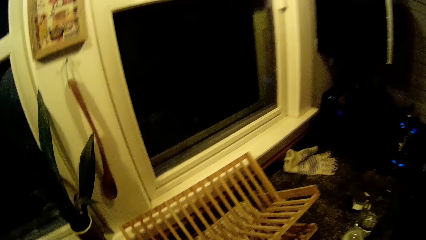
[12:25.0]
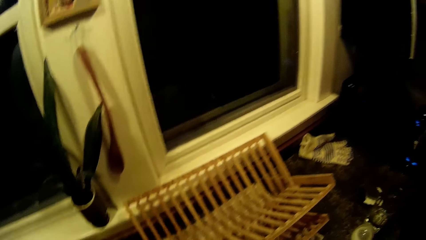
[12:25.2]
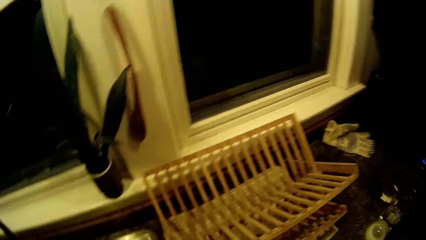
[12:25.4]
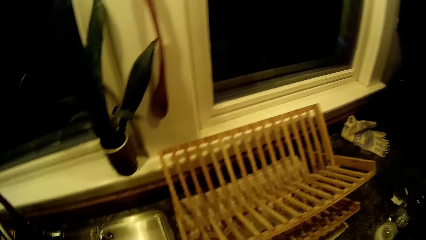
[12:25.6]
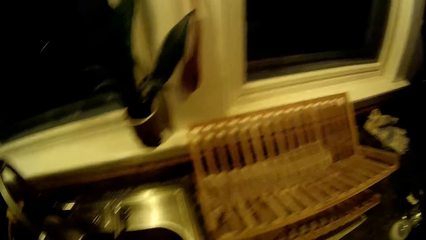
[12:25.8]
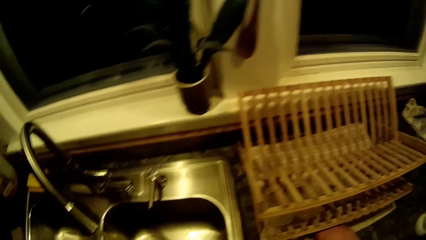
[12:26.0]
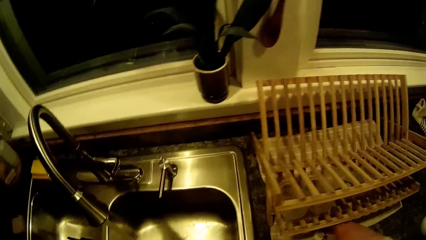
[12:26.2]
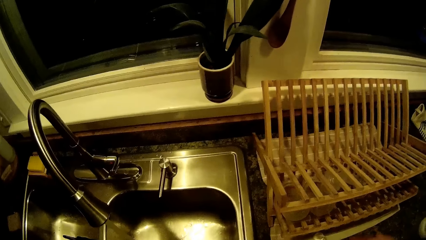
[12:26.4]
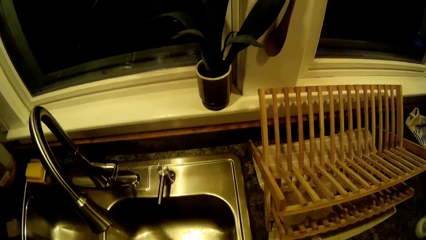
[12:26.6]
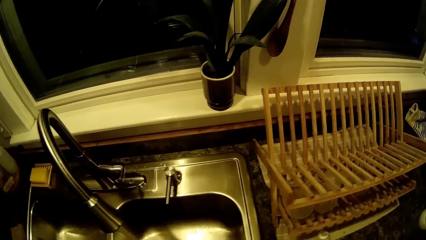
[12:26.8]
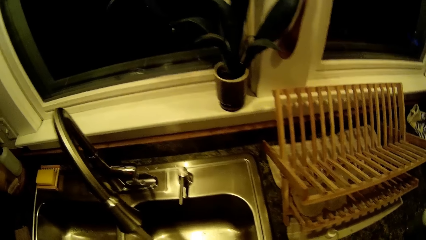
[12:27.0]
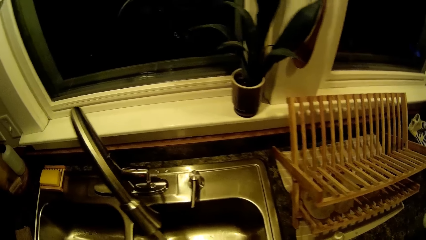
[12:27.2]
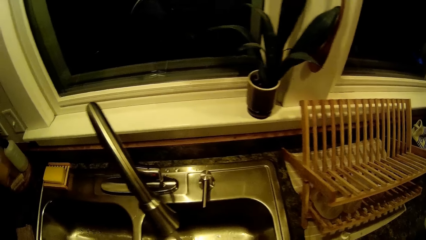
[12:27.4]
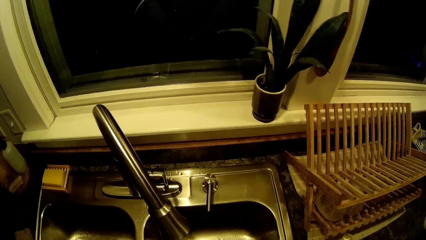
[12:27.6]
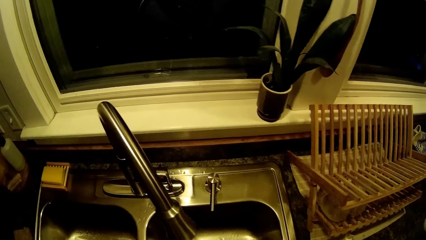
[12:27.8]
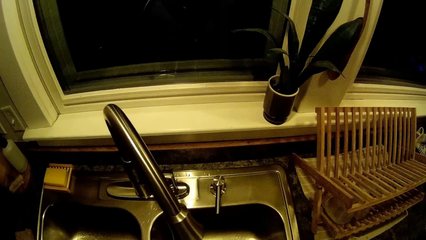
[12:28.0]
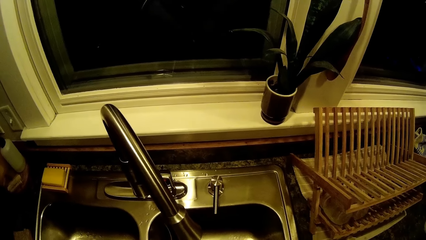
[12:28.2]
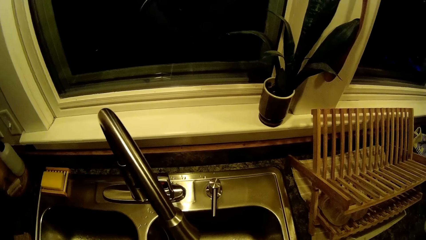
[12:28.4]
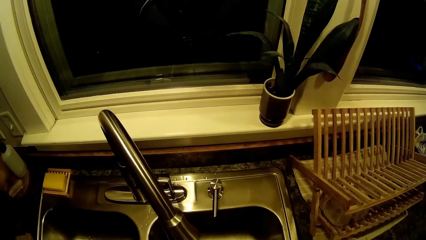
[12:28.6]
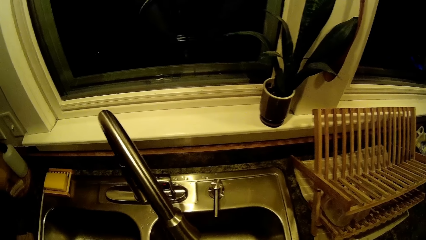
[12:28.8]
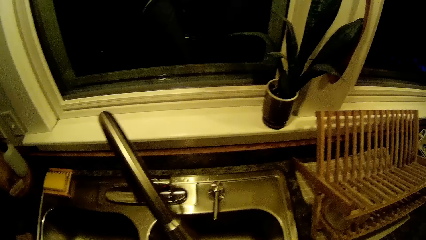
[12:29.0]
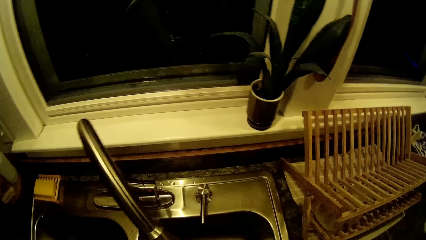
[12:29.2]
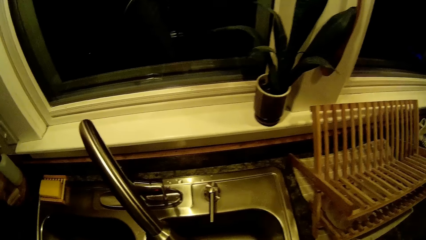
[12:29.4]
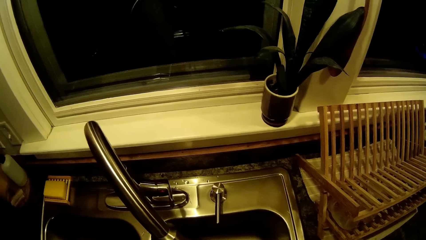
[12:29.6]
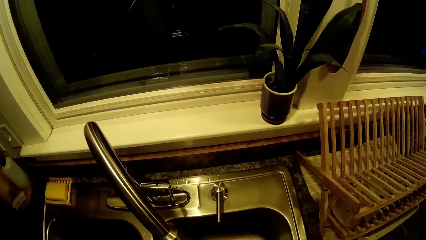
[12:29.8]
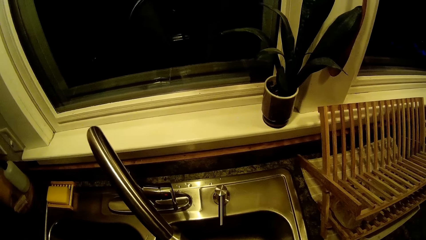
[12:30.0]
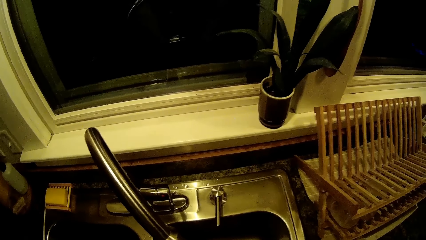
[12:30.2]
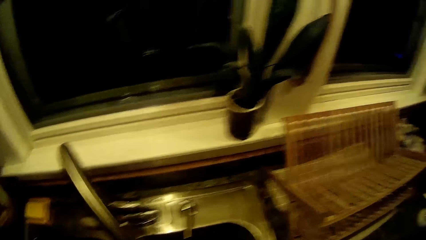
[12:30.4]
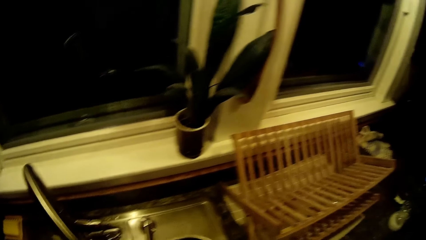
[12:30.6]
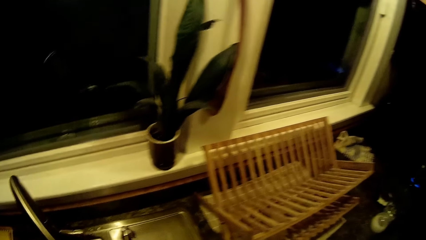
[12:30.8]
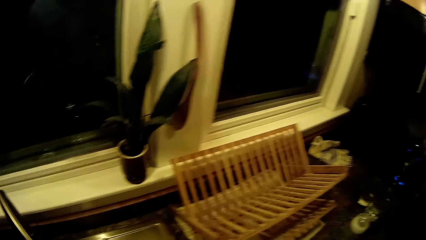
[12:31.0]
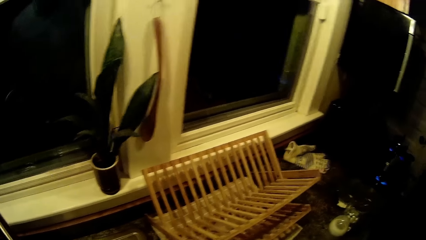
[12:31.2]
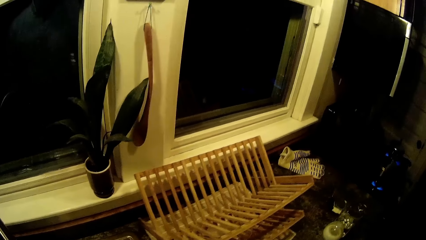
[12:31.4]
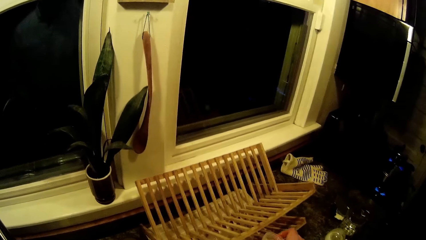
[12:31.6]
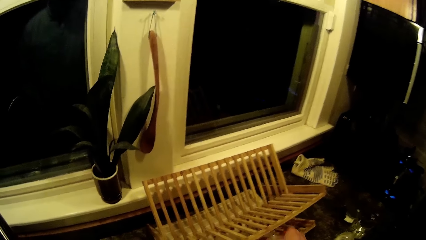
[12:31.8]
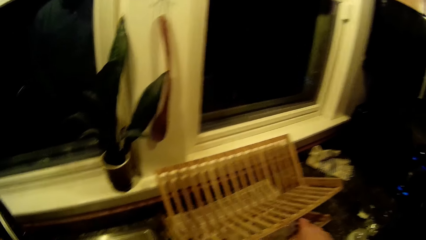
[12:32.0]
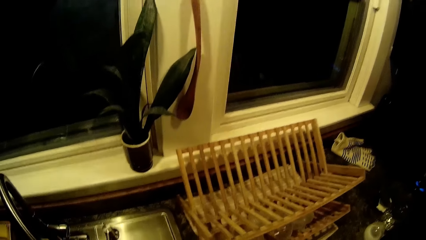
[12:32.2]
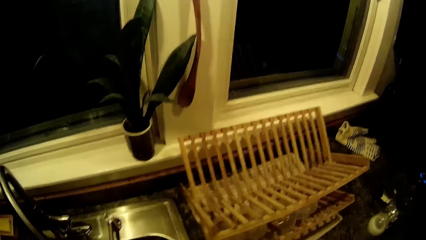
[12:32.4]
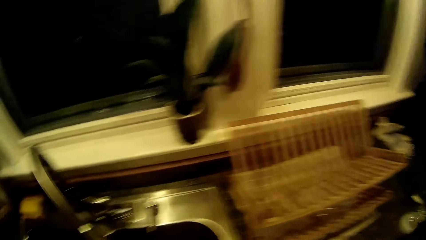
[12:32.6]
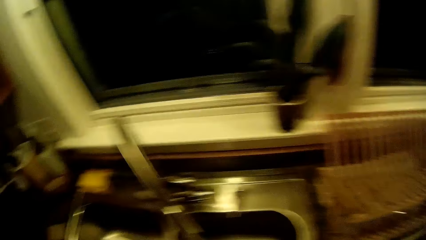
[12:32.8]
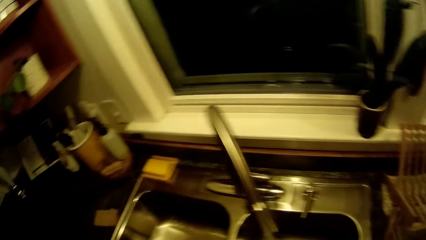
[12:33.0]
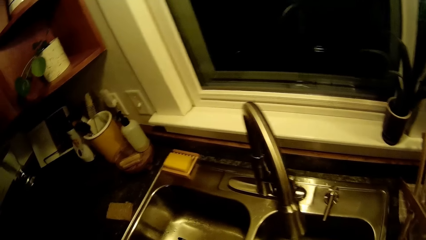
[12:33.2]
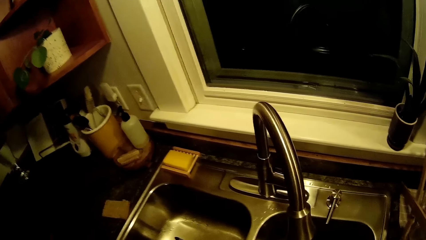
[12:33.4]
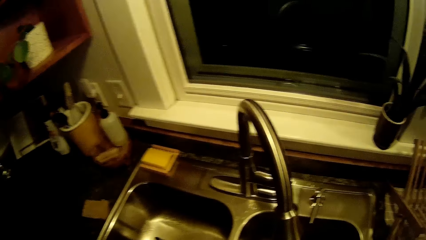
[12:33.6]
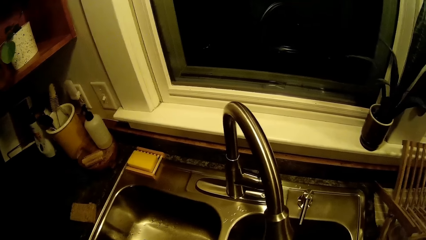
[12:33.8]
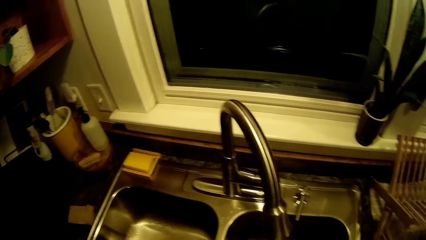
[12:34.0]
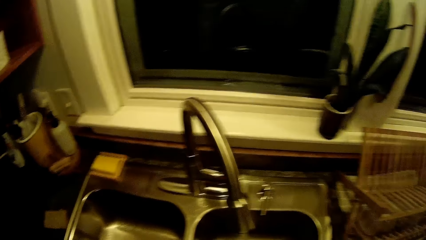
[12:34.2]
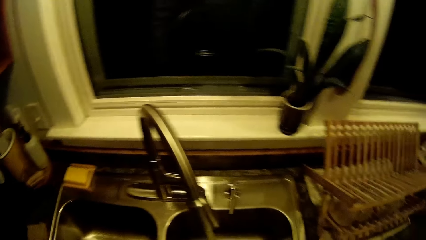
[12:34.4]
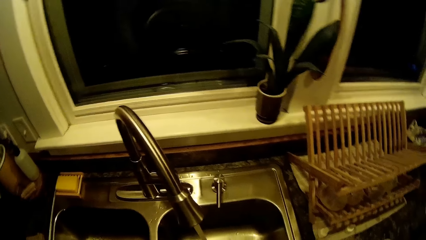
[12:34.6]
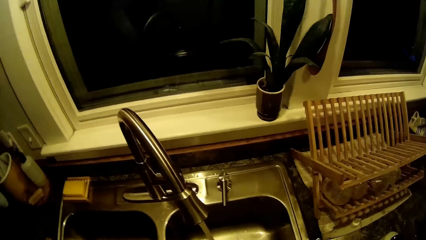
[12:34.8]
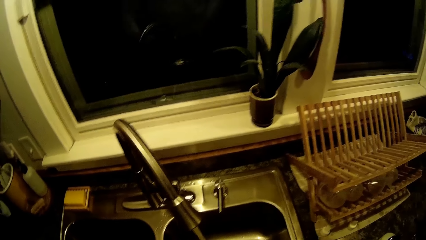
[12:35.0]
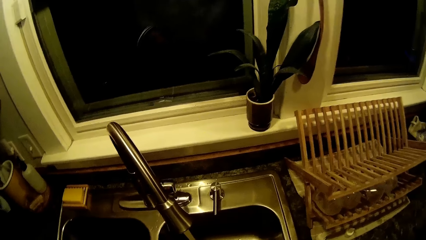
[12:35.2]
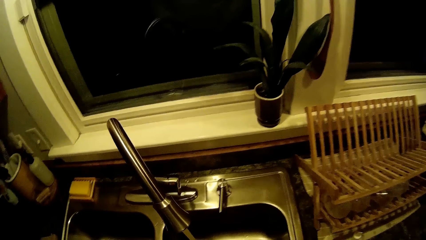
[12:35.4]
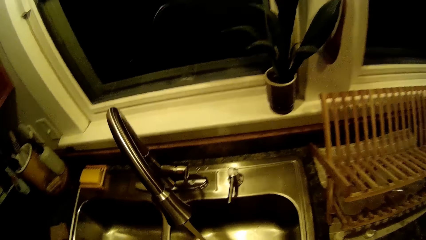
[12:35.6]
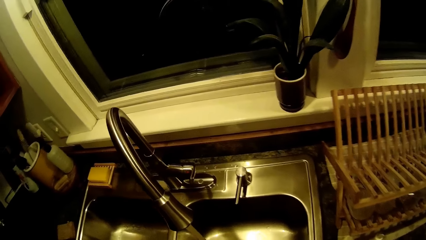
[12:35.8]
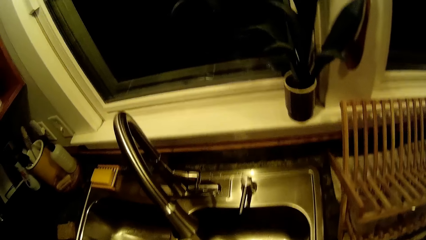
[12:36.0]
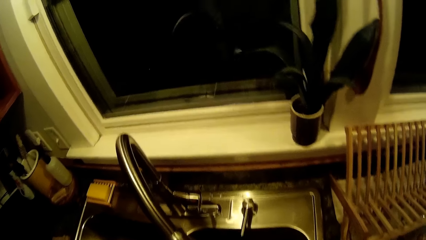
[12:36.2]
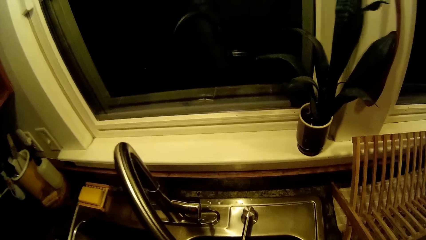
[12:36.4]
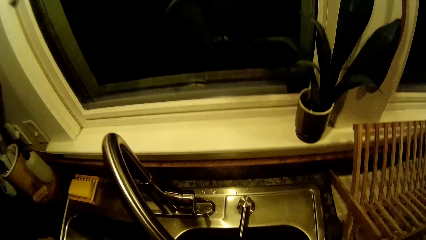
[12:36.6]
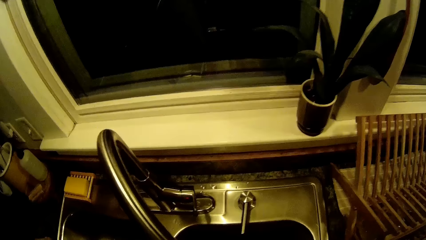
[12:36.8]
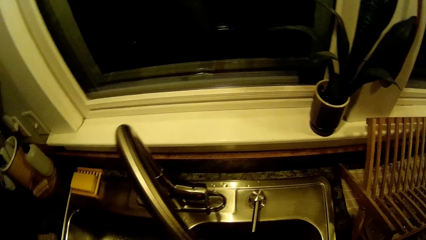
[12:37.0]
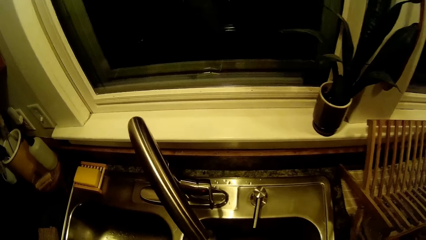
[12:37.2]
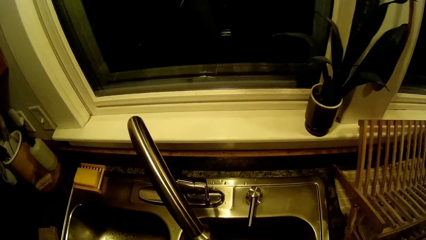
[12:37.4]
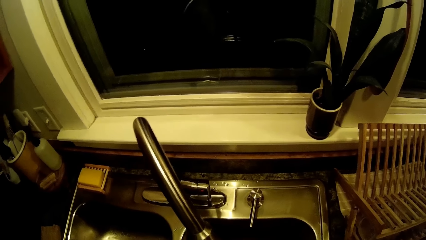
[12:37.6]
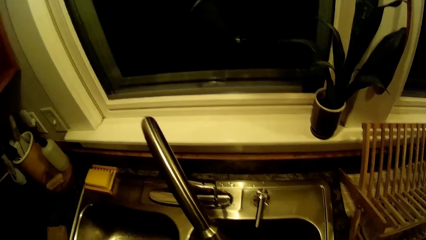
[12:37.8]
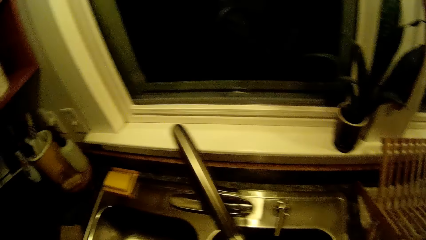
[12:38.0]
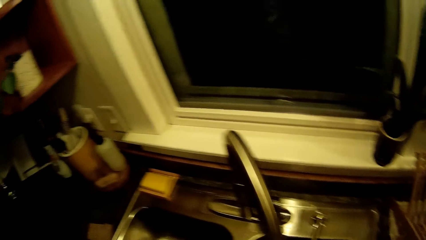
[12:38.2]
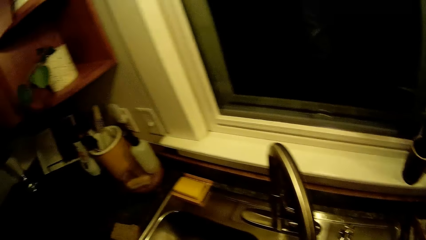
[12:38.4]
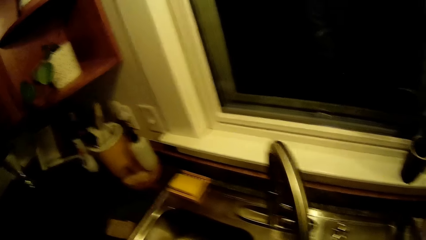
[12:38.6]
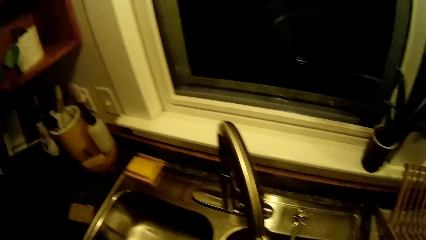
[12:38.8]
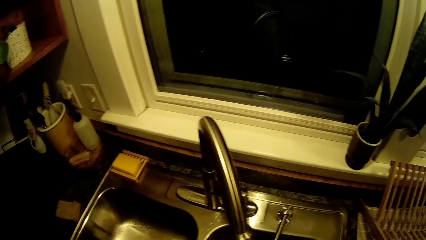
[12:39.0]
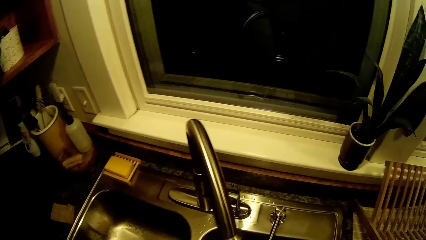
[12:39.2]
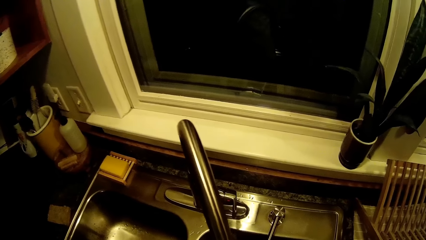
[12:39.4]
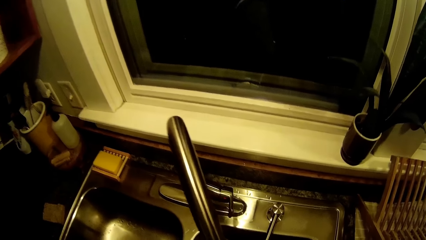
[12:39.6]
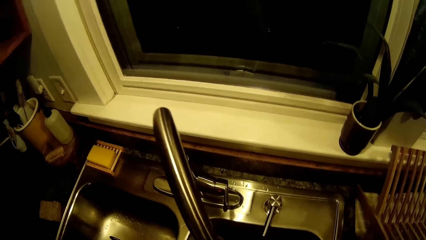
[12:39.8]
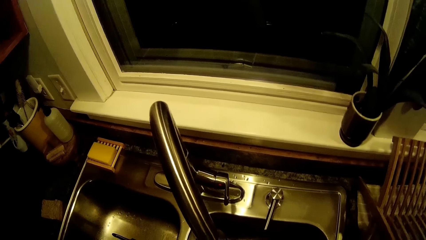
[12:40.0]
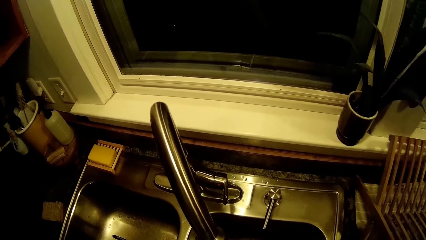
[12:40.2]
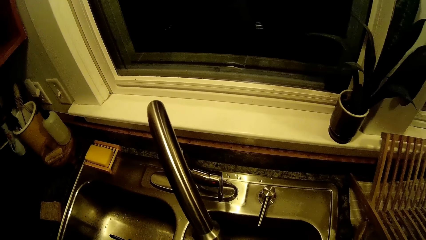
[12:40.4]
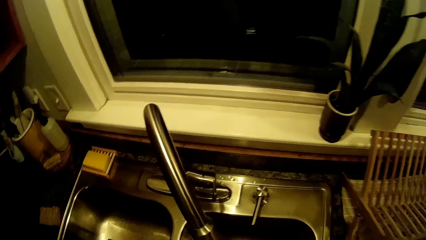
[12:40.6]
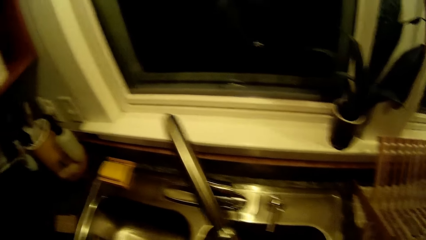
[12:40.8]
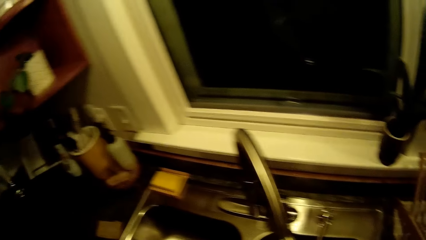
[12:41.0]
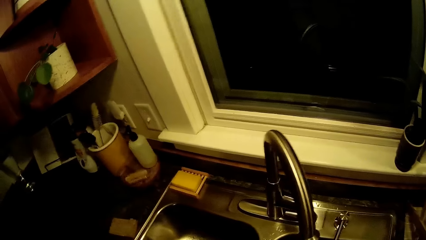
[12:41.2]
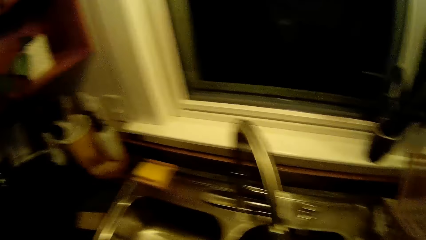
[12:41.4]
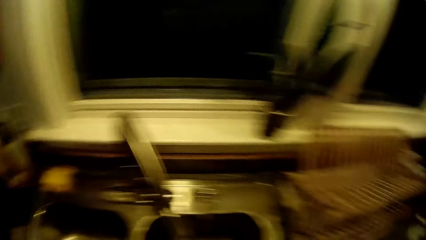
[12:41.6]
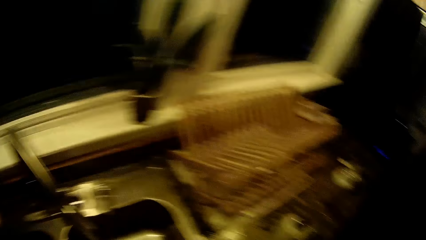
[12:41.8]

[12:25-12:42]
The camera wearer places utensils on the rack. They wash the utensils. They place the utensils on the rack. They wash the utensils.
